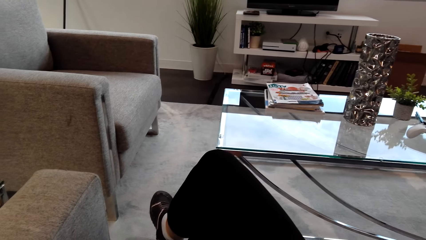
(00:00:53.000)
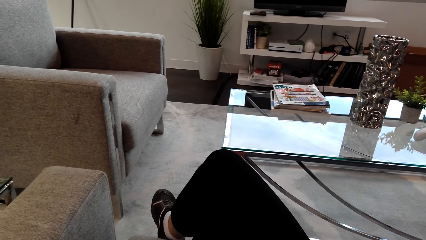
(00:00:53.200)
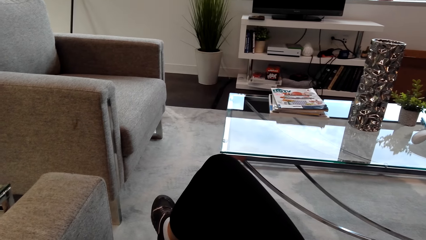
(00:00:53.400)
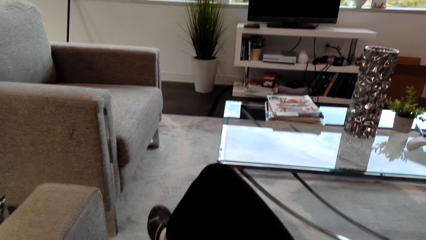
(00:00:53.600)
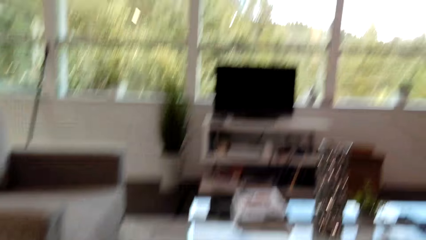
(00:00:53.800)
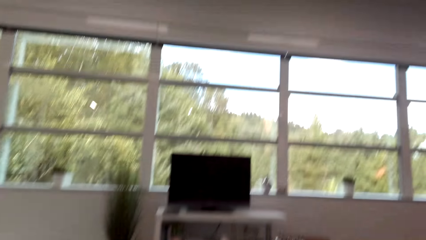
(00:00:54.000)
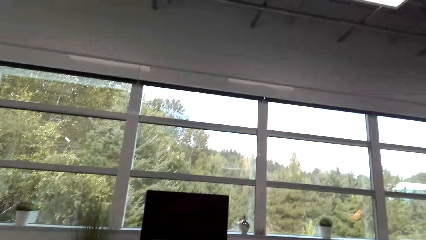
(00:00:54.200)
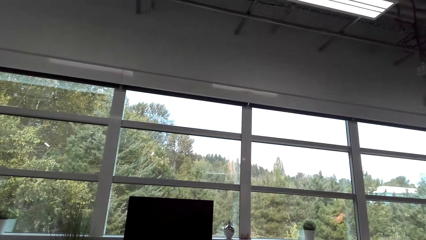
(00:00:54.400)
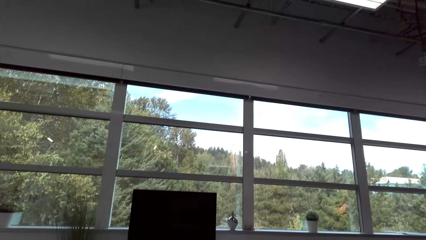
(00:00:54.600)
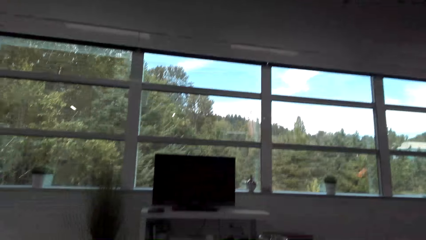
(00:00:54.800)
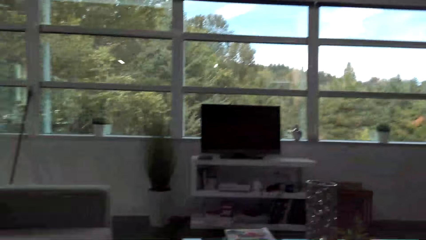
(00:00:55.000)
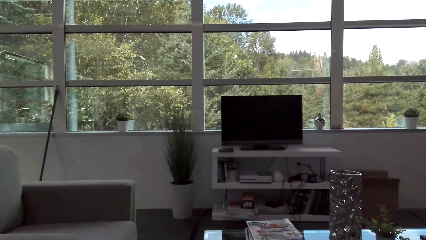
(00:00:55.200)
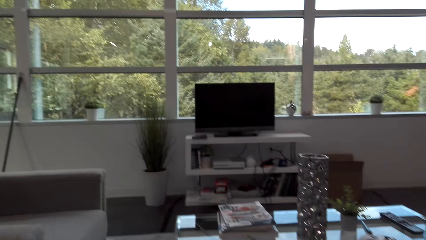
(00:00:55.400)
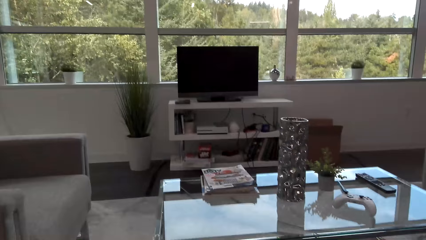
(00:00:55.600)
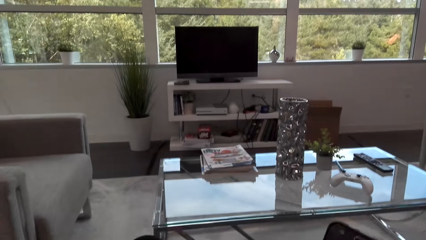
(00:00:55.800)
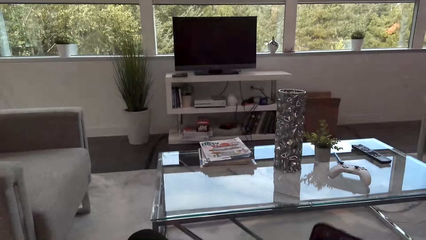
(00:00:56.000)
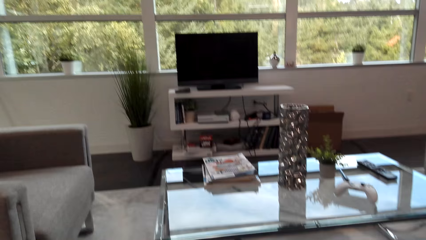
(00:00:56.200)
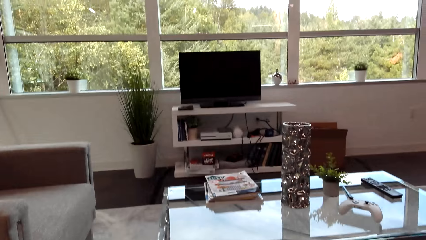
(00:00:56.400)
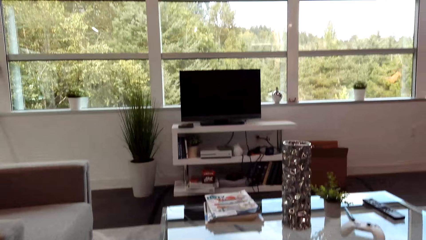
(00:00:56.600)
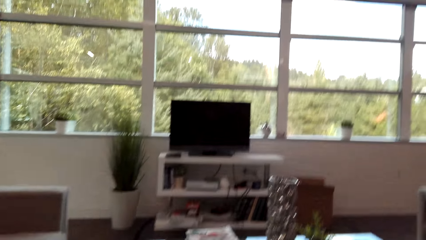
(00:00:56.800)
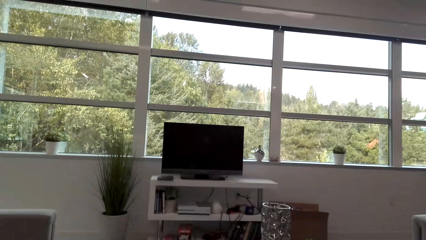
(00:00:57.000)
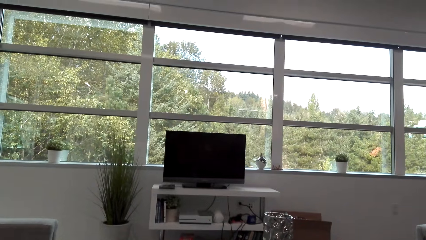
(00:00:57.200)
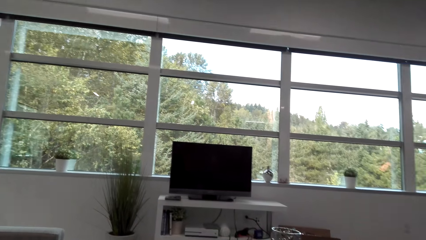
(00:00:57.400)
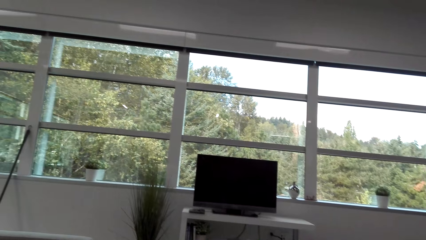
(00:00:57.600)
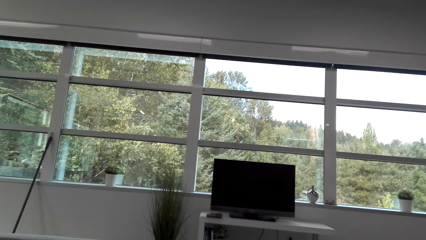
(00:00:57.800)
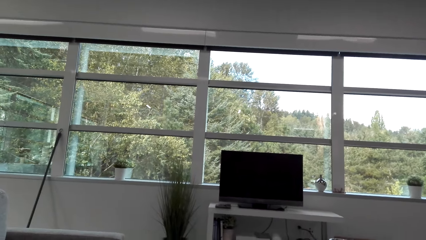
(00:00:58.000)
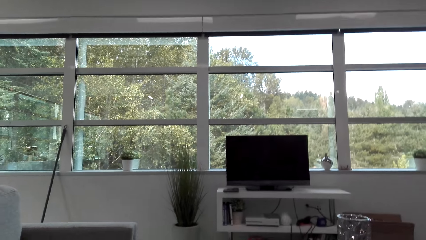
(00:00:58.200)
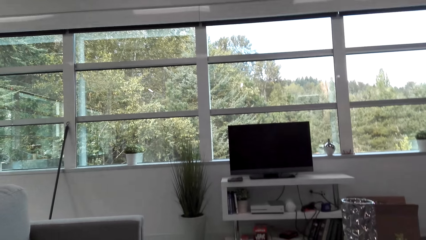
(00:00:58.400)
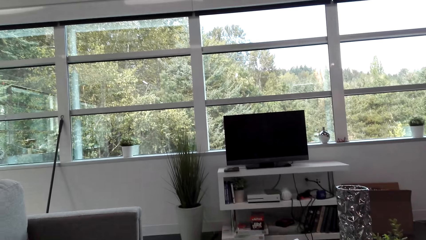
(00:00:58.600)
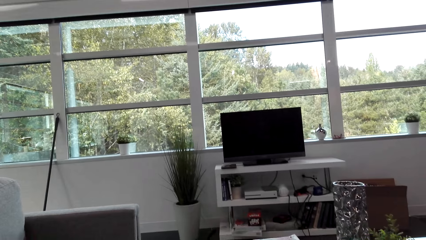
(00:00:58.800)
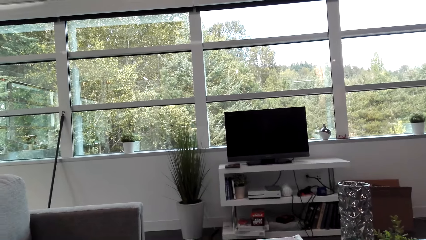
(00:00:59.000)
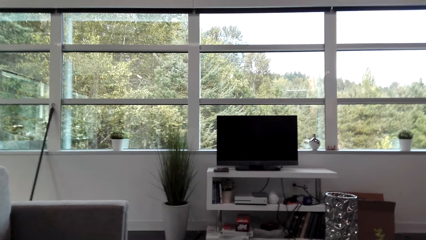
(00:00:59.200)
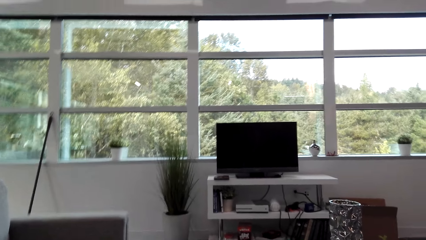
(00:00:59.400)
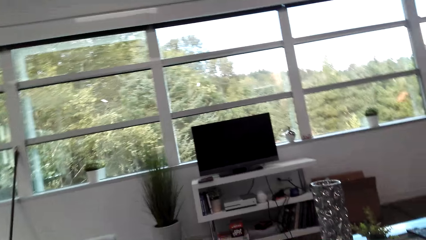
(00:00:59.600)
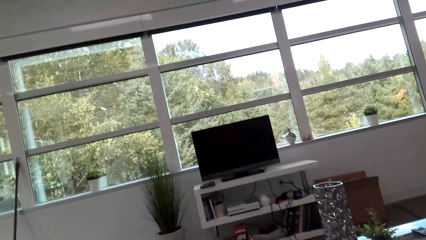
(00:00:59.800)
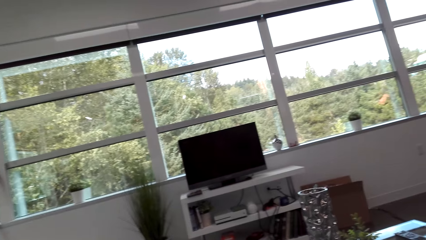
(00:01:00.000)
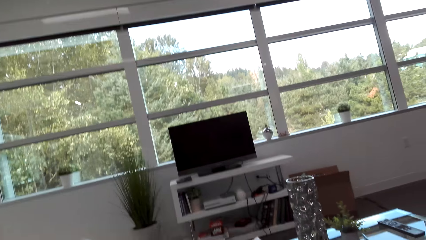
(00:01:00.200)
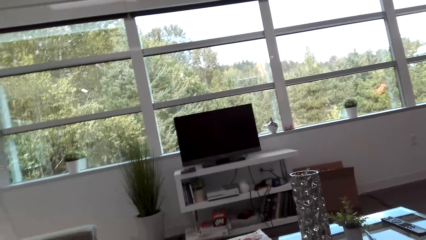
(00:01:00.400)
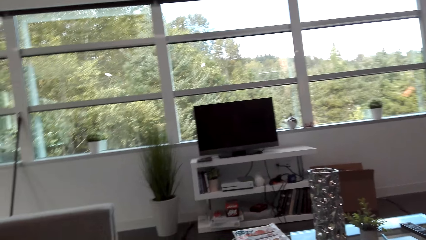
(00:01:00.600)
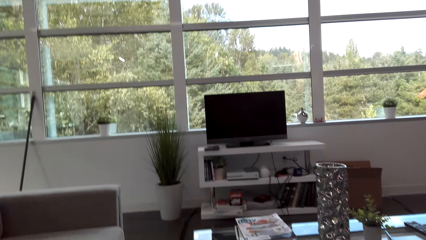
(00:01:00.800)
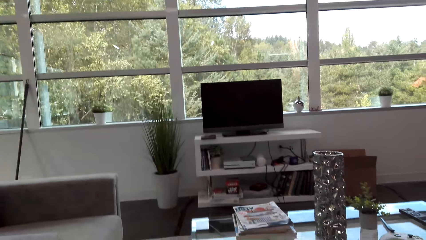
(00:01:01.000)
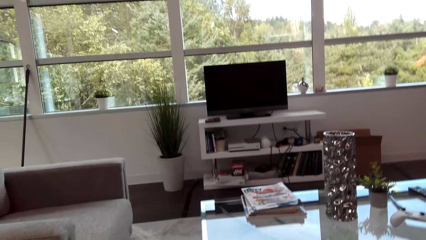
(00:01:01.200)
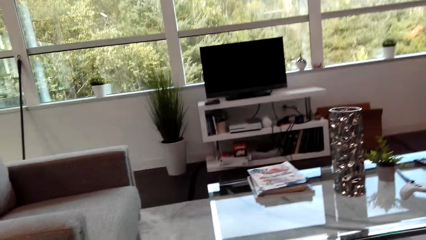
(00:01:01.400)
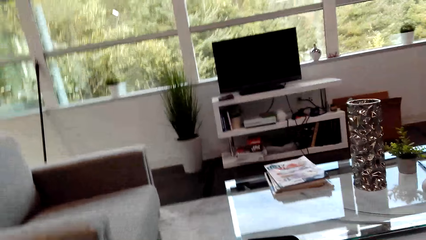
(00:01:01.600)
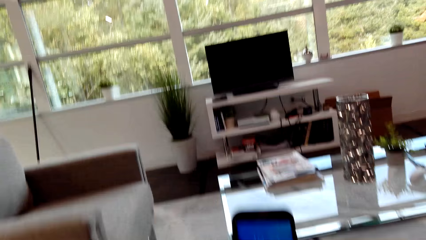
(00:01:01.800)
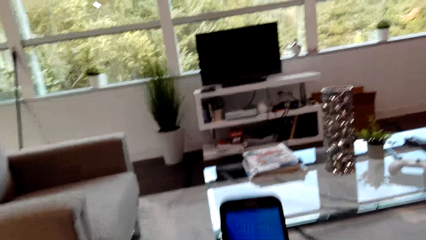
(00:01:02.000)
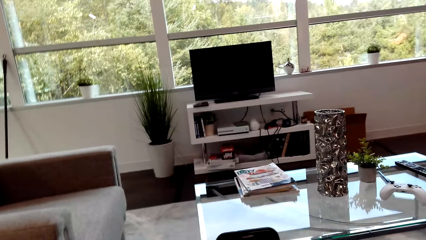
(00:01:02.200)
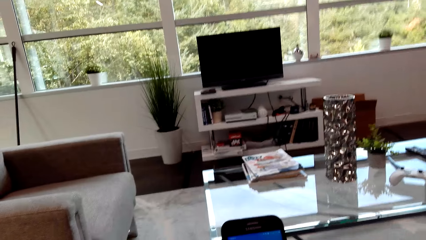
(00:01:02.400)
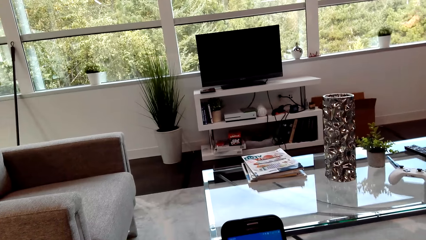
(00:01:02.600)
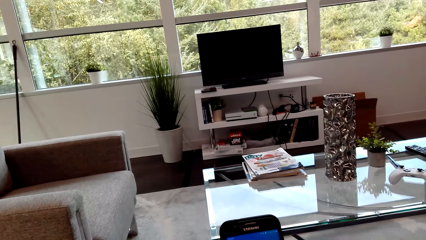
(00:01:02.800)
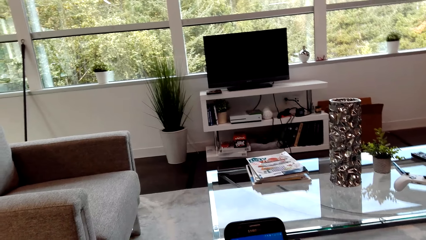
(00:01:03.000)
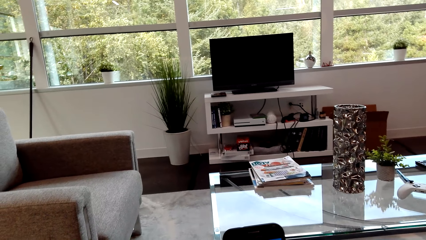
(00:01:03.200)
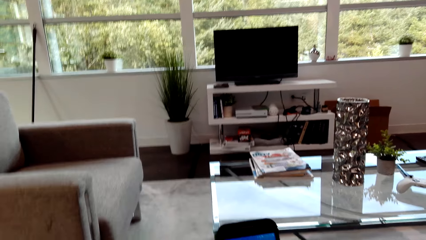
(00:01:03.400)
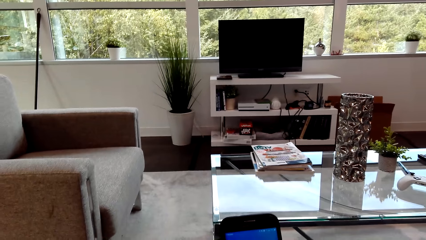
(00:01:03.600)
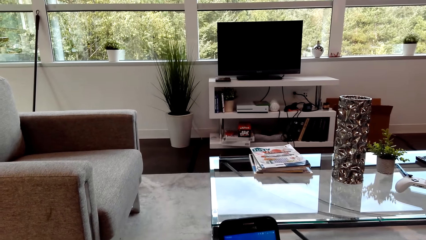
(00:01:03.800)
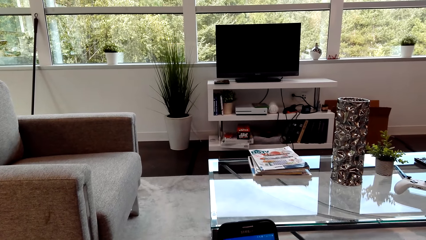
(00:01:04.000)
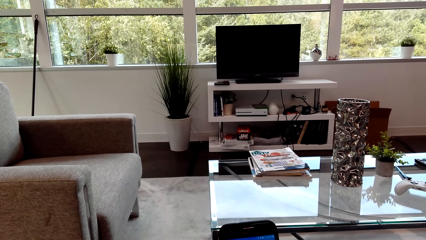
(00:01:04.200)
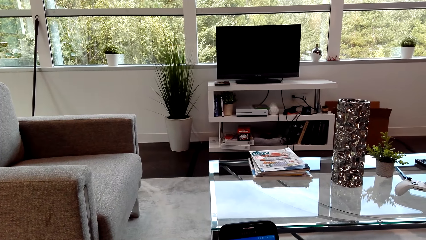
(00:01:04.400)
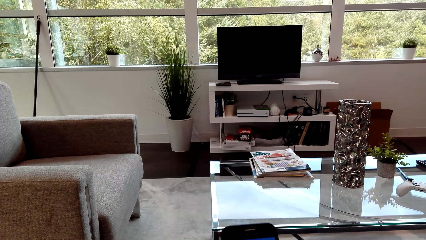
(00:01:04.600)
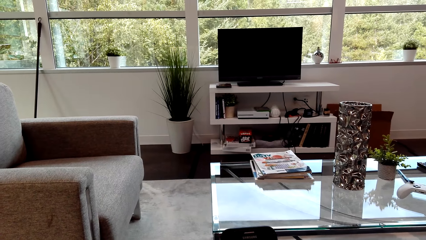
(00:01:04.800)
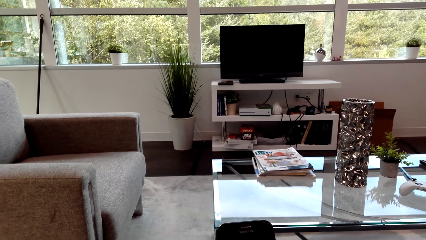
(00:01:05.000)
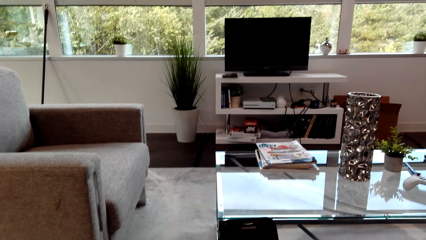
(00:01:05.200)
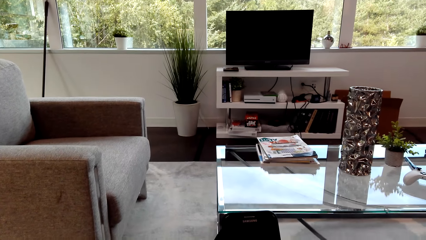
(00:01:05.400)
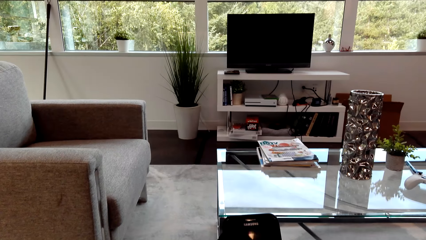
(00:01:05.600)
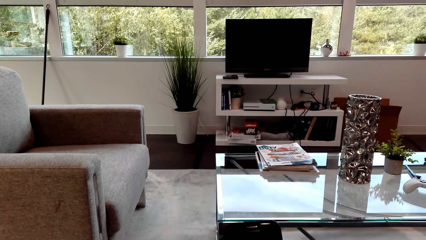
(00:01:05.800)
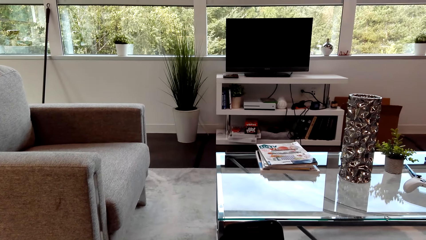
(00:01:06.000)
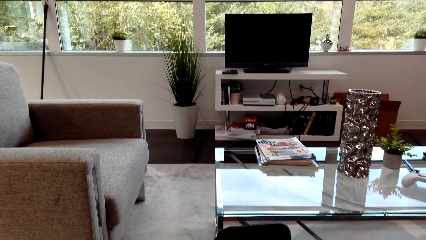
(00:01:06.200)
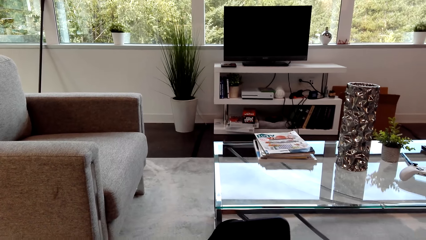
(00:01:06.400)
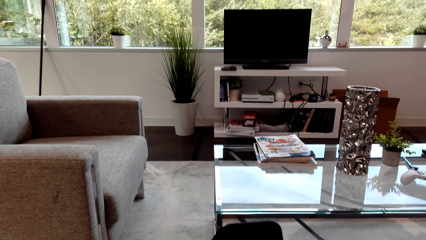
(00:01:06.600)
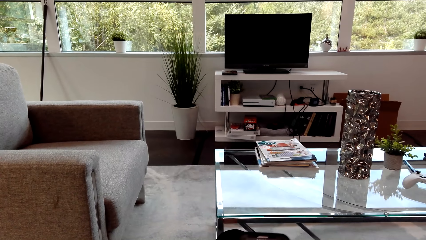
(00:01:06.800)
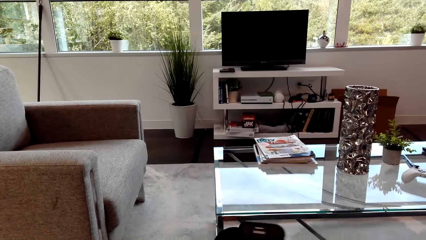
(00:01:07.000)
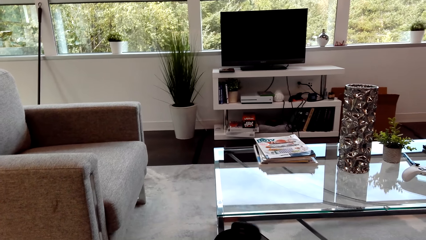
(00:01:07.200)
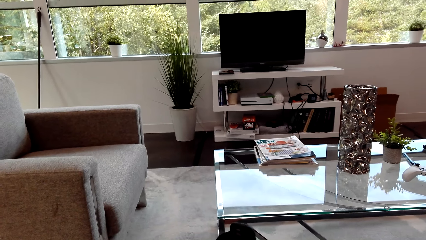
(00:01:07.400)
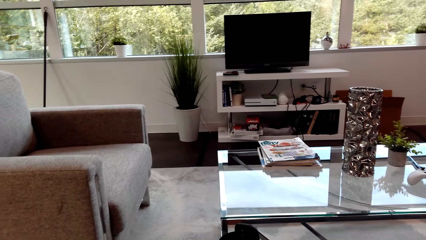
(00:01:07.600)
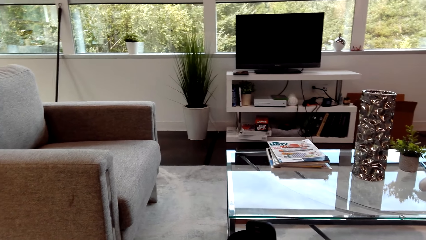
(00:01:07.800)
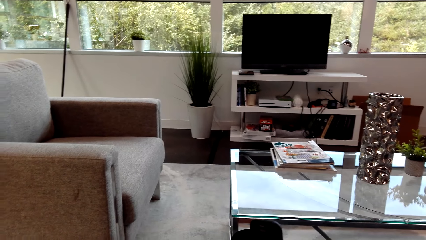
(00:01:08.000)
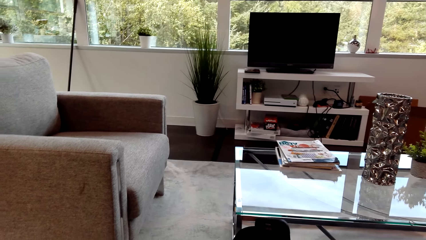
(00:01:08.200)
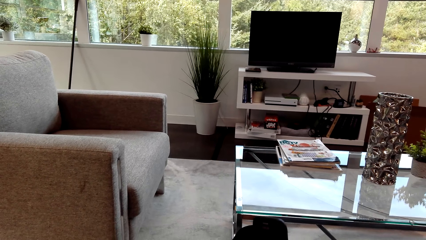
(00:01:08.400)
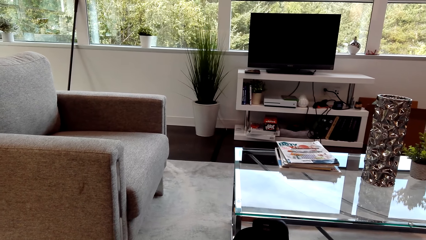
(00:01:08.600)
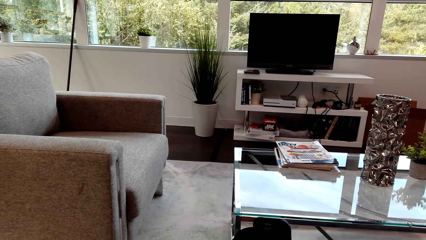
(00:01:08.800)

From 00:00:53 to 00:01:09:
The camera wearer sits down. They stare around the house. They scroll the phone.
